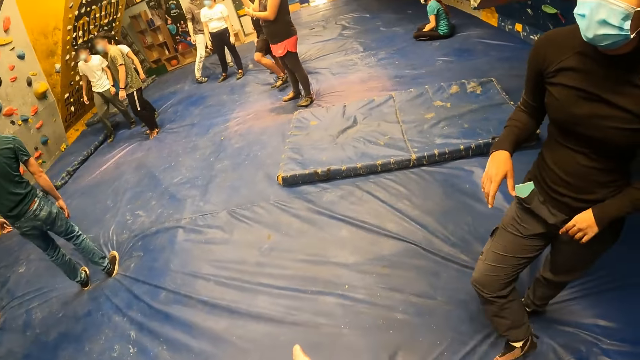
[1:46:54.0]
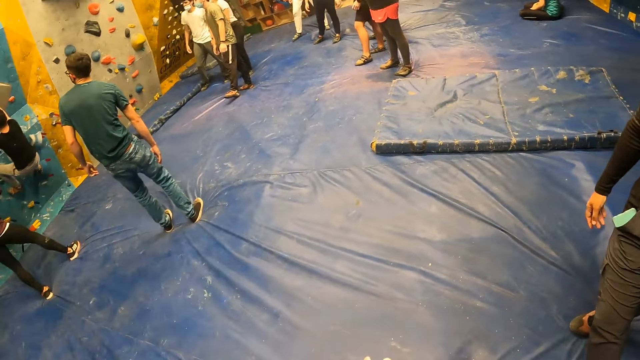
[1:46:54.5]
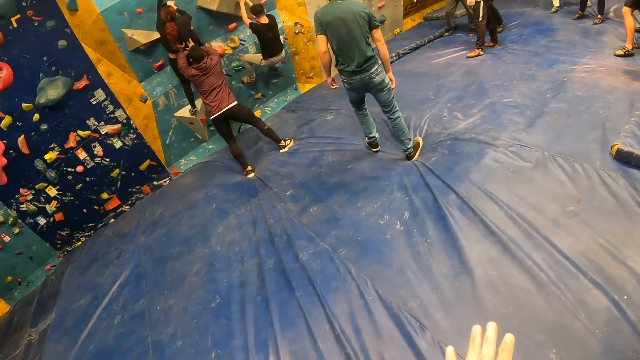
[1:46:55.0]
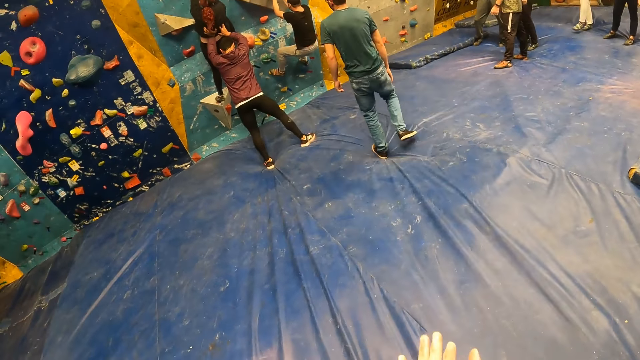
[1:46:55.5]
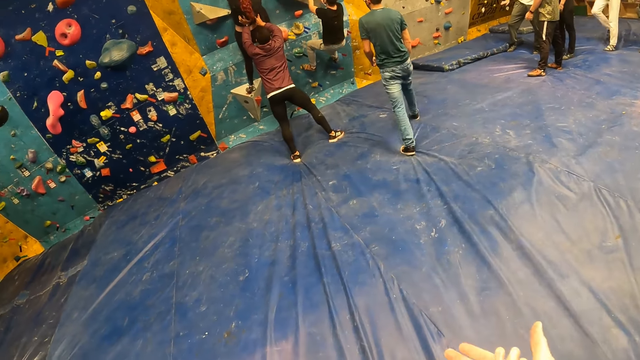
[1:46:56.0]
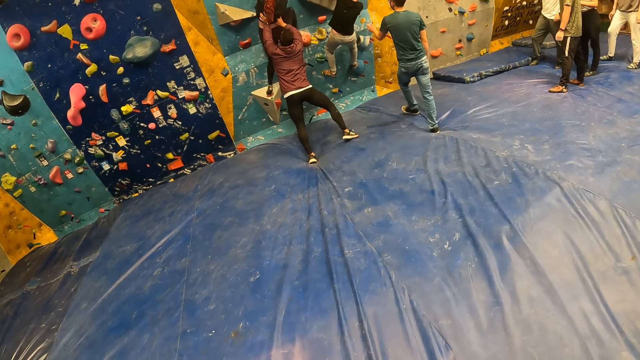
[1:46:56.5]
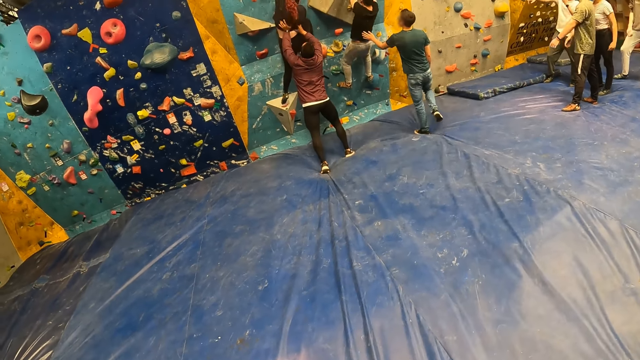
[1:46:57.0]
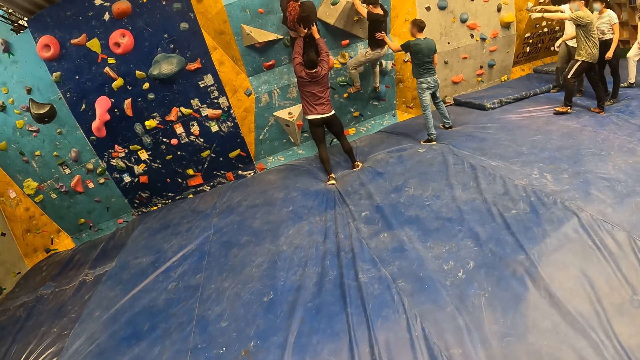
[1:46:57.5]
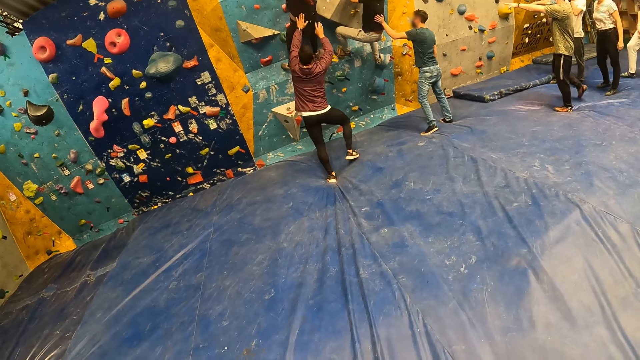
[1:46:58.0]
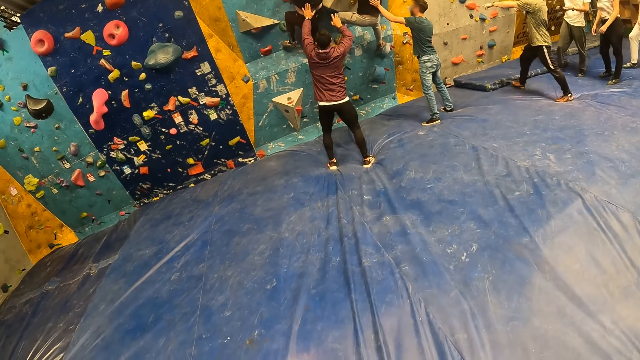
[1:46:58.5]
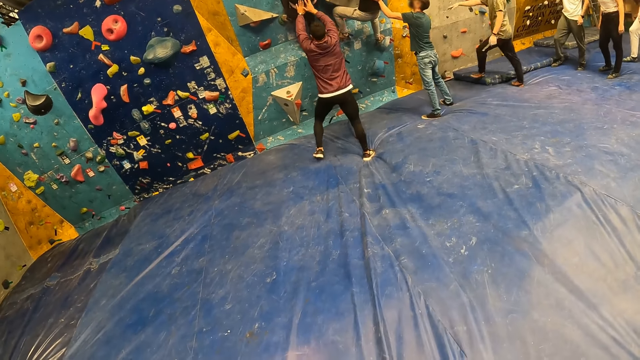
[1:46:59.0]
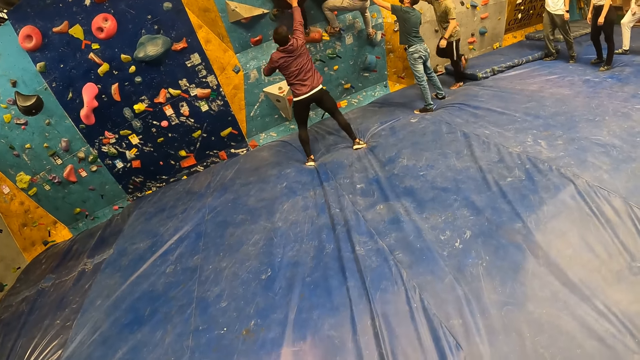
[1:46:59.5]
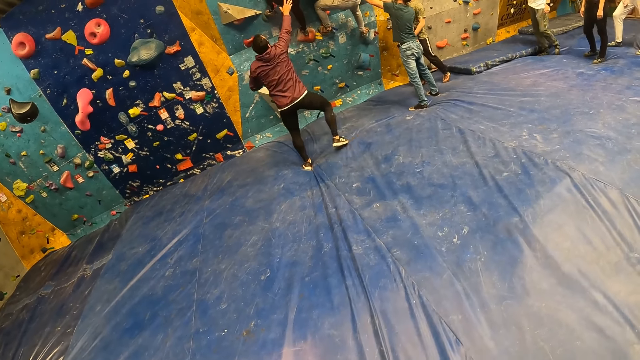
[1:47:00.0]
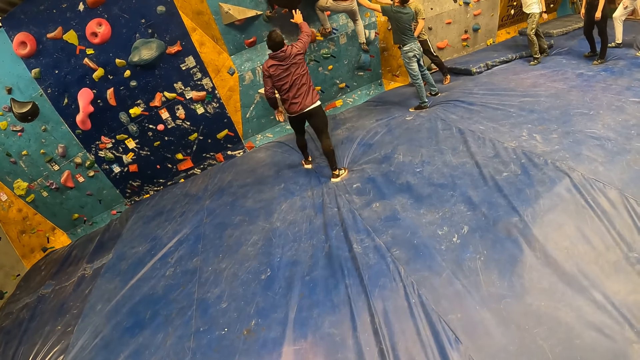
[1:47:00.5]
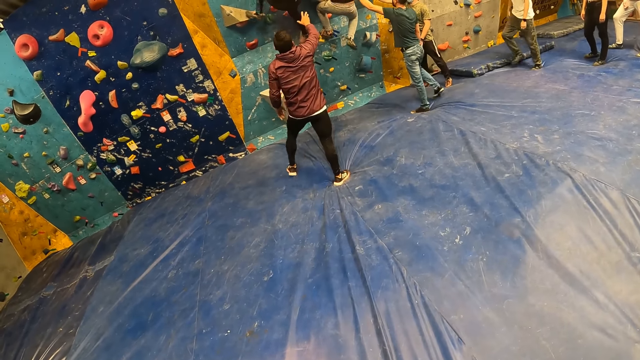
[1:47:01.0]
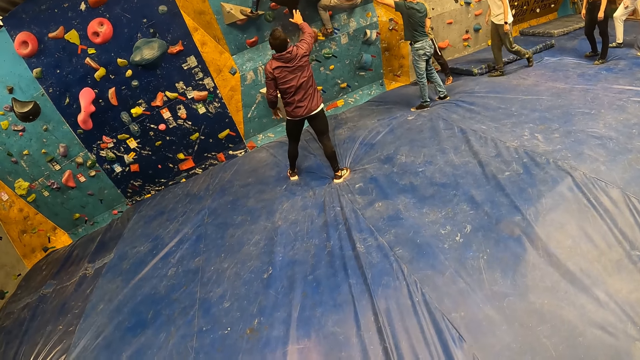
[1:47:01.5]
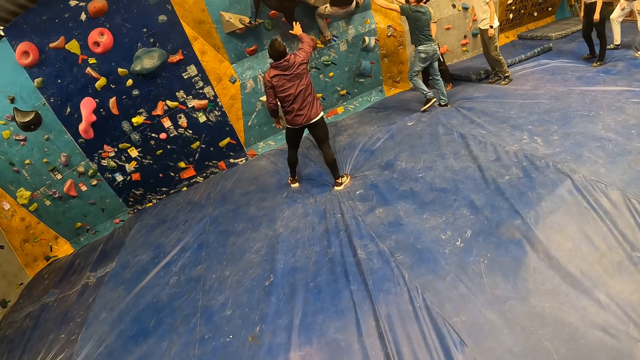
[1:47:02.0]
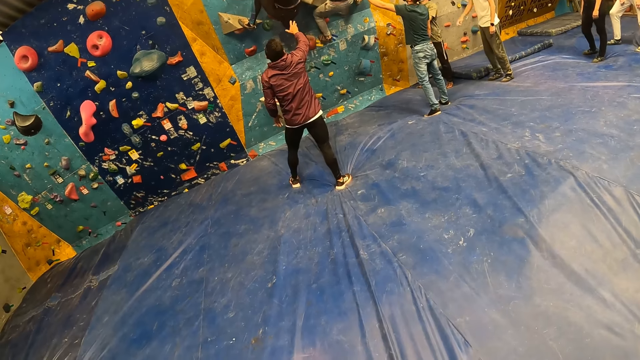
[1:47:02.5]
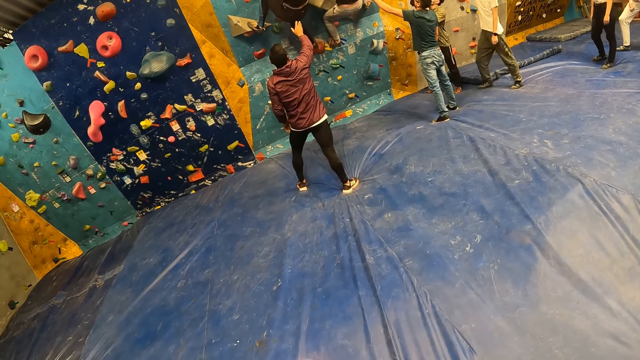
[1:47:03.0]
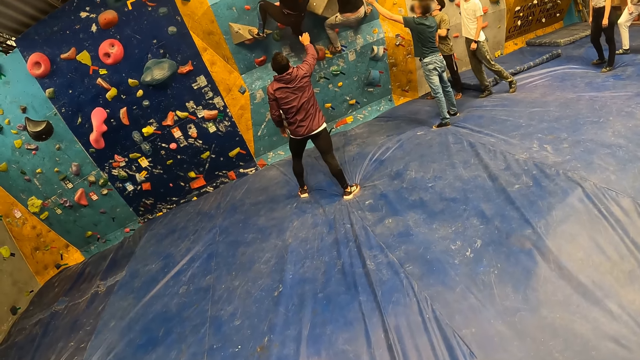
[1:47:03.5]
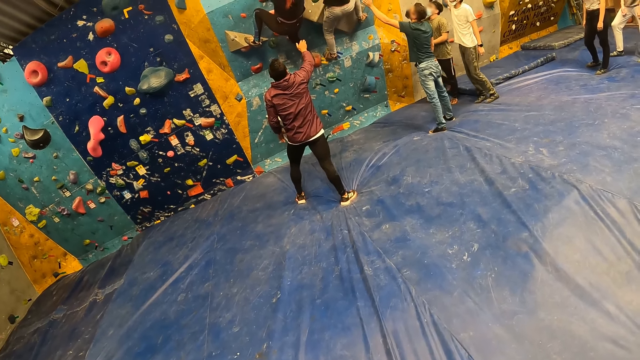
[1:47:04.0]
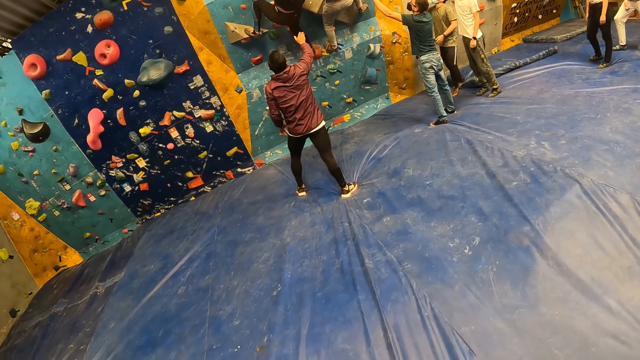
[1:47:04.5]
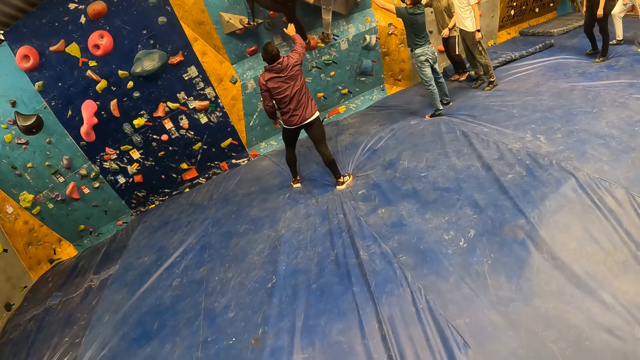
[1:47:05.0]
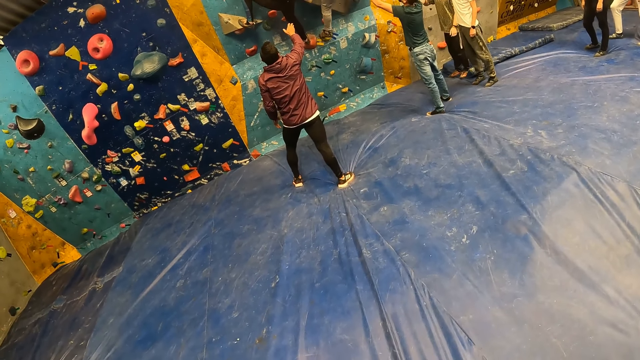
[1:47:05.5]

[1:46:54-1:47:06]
The camera wearer claps the hands. A man holds a woman with his hands. Another man holds a third man with his left hand.

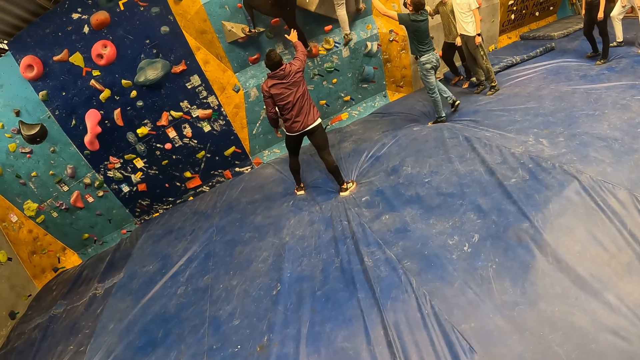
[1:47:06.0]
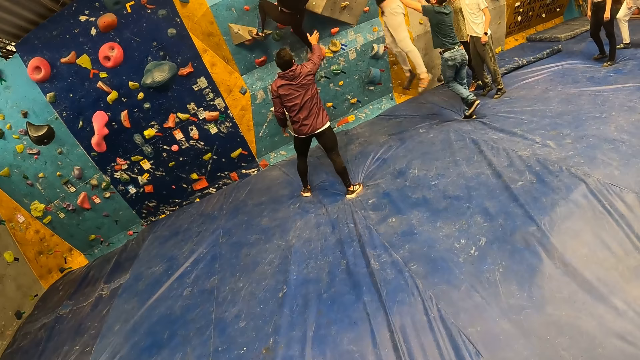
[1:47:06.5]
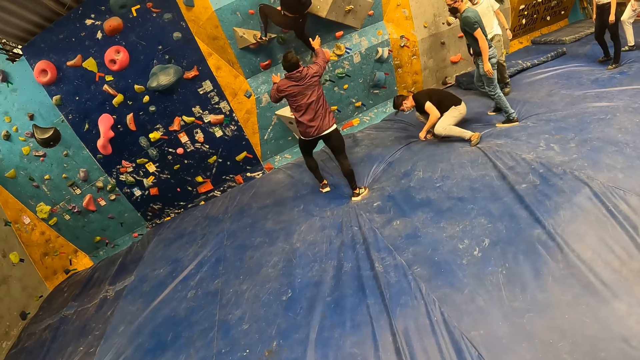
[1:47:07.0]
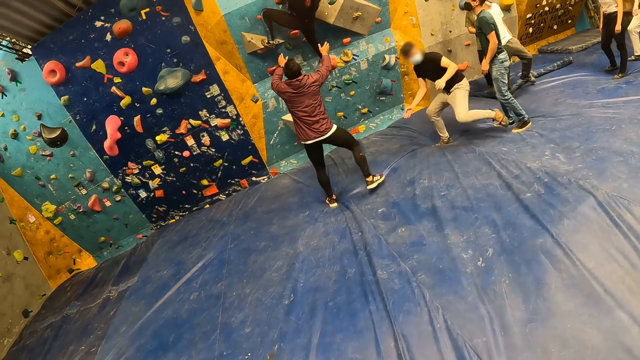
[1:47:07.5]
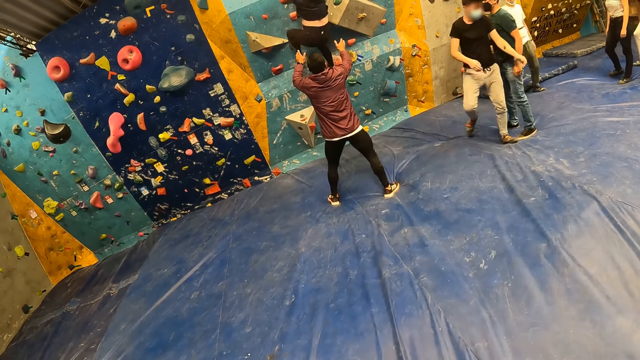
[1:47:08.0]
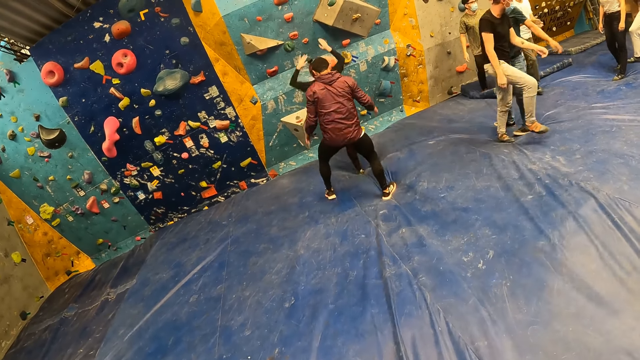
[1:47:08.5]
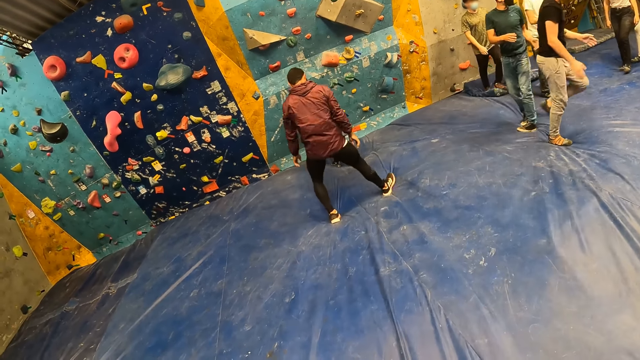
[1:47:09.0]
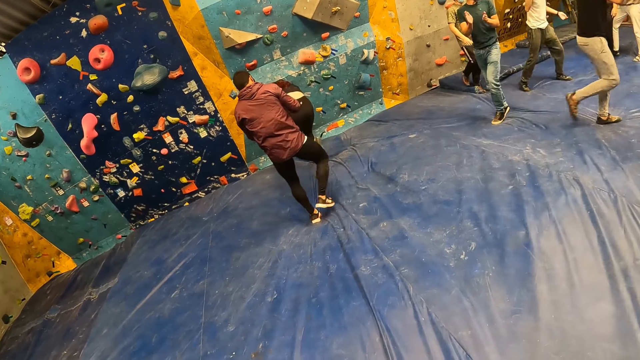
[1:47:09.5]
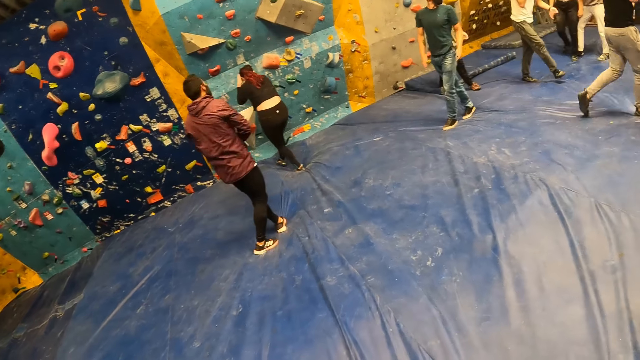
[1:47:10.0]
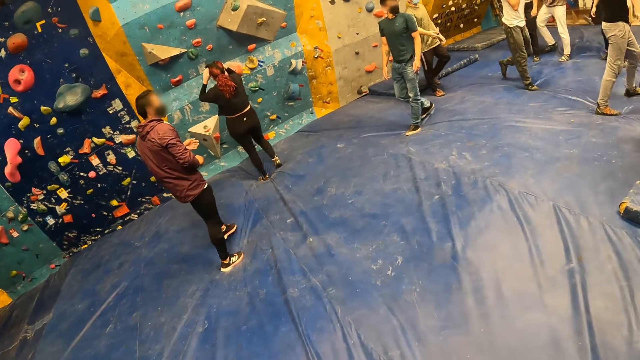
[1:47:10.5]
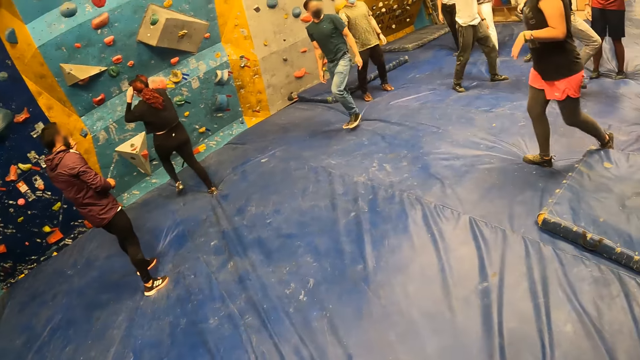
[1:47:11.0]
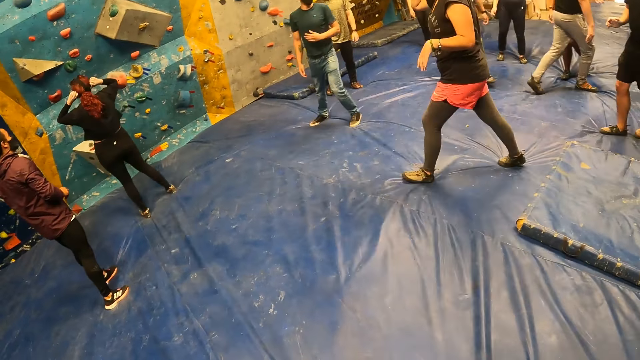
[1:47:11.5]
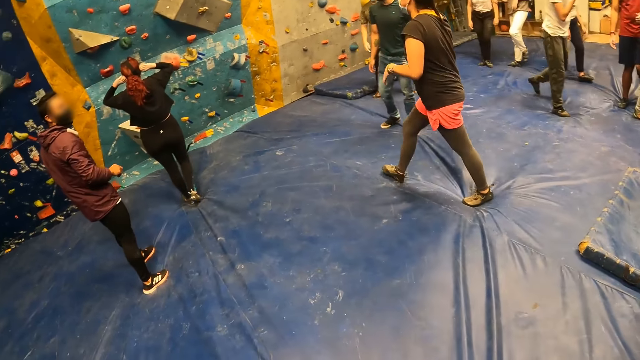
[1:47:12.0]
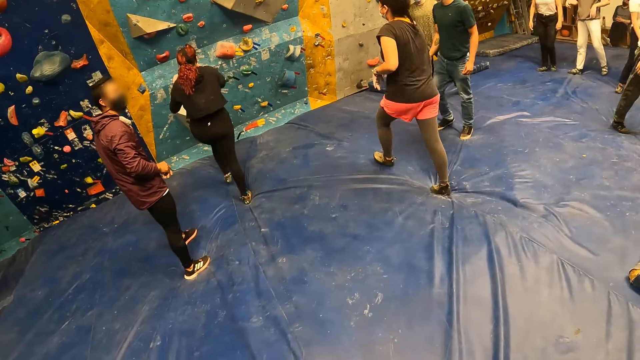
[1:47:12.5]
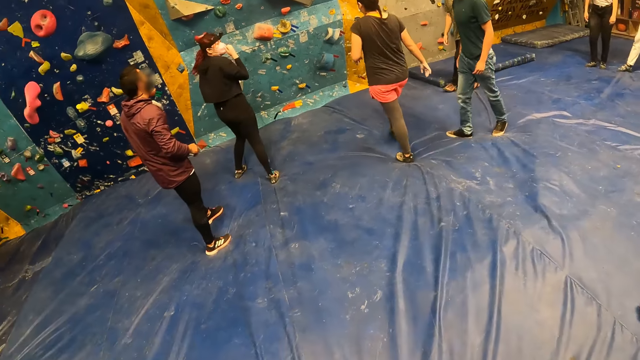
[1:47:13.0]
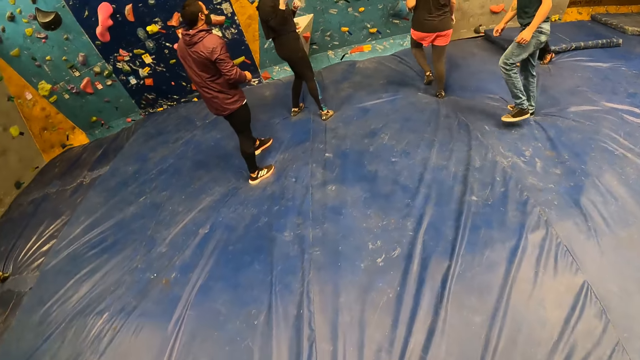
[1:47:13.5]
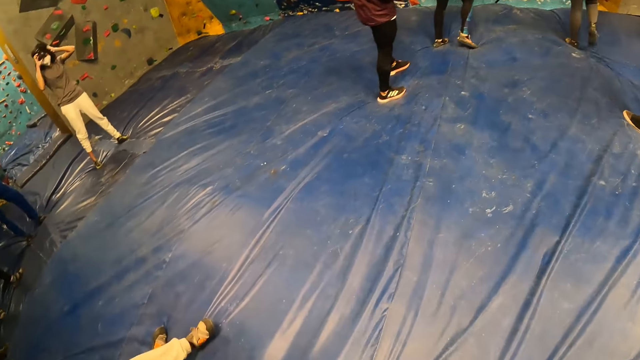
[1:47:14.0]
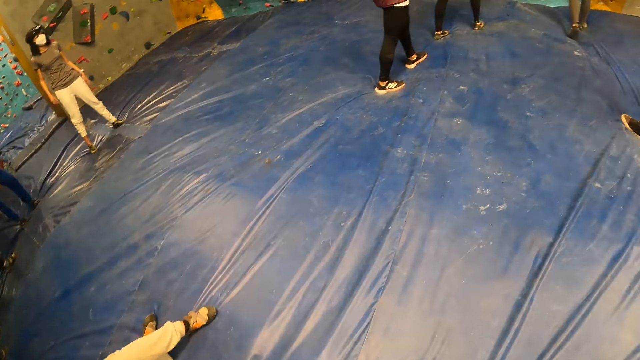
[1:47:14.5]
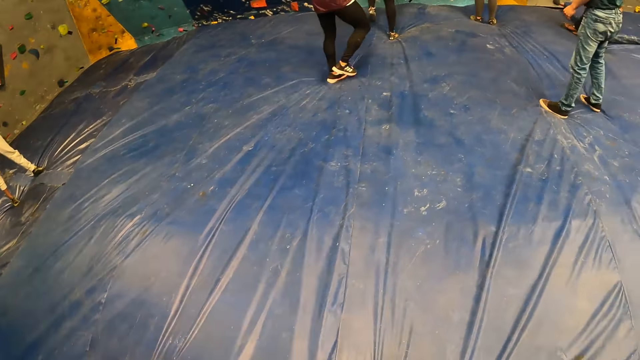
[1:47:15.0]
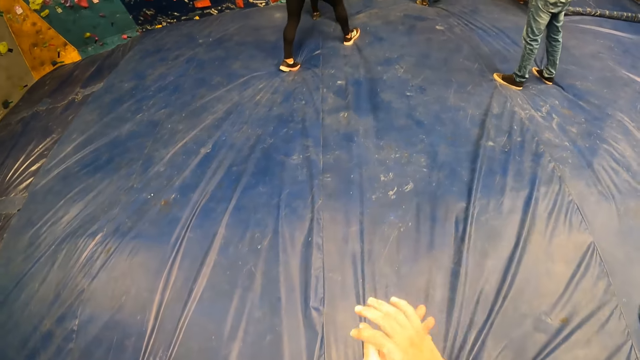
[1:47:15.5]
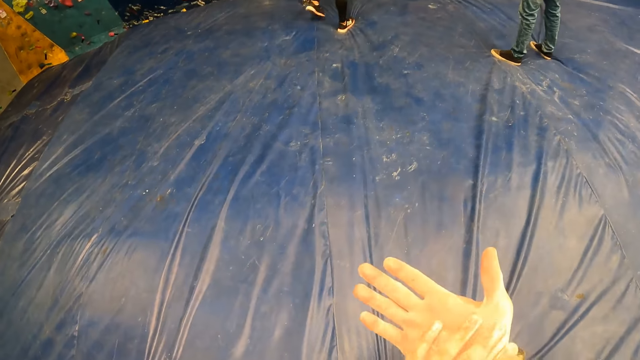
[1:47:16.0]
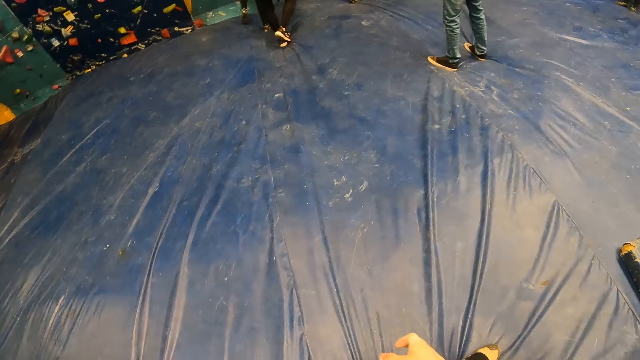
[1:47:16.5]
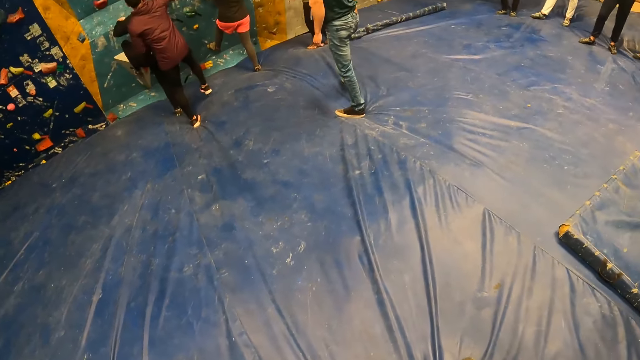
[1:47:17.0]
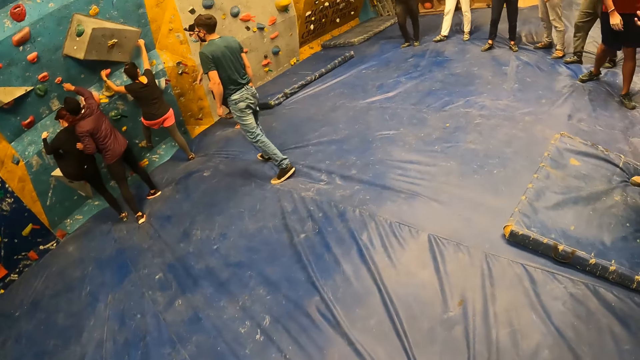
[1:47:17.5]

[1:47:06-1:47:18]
The camera wearer looks around the room. They clap the hands. They look around the room. A woman climbs the bouldering wall with her hands and legs.
